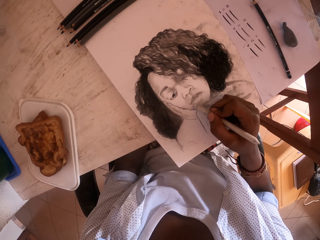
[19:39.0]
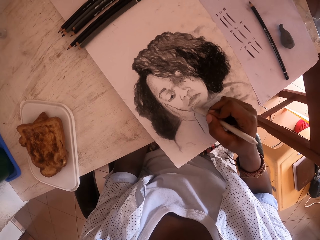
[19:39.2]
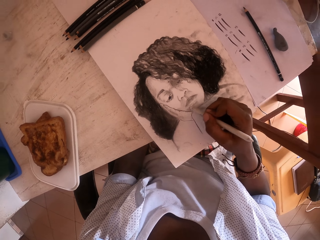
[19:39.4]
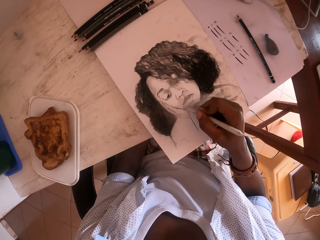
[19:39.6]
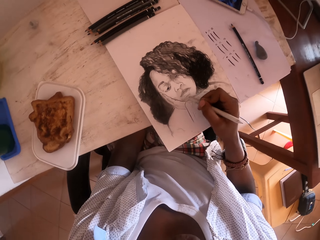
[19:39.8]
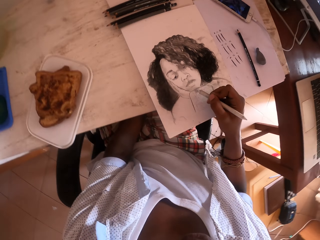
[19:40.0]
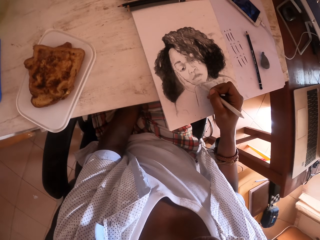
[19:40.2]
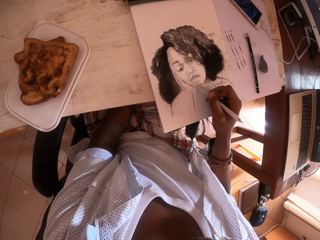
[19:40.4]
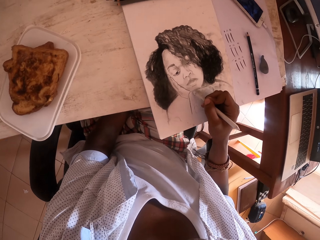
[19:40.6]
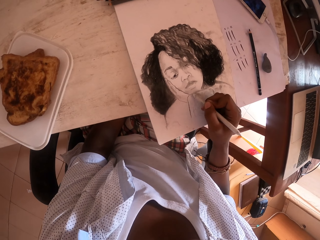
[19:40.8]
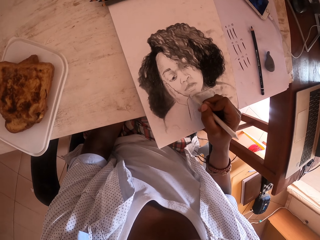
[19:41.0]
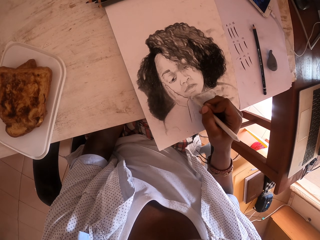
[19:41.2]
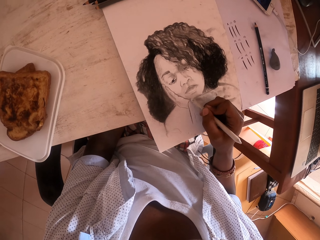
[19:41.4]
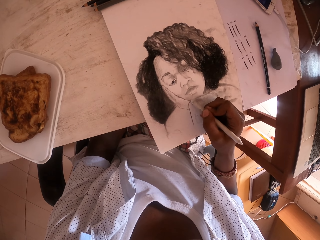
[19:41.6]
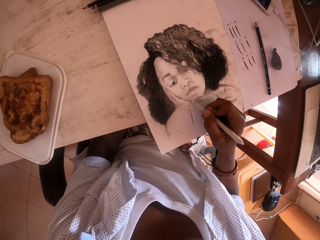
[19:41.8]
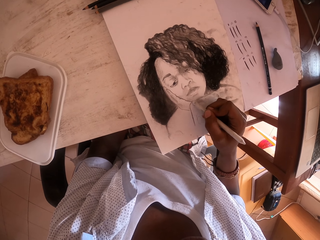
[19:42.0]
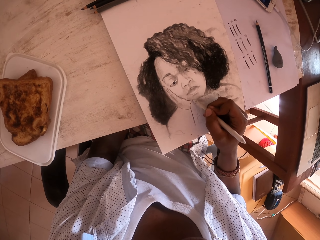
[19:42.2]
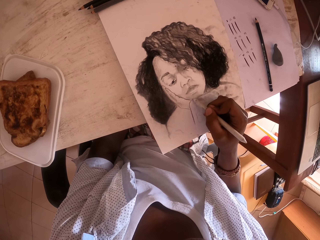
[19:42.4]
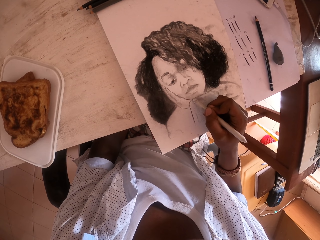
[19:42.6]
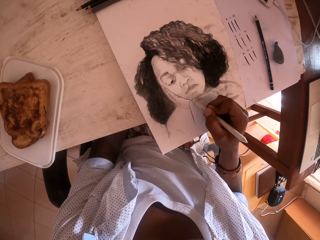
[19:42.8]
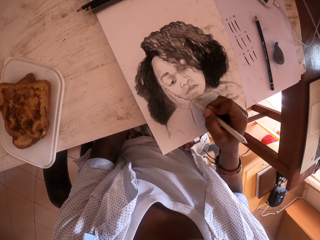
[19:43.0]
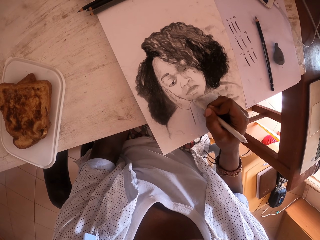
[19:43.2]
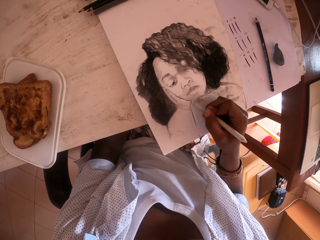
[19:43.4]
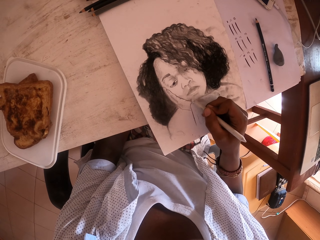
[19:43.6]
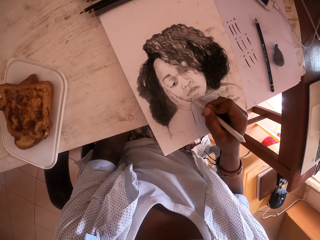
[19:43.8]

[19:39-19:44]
The camera wearer draws with a drawing pen in the right hand.

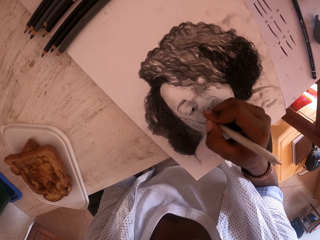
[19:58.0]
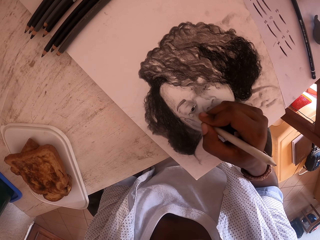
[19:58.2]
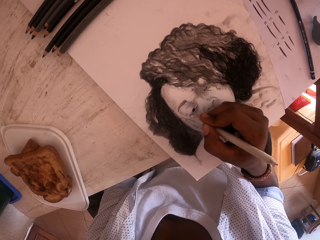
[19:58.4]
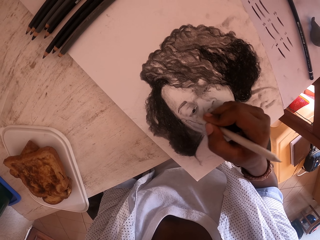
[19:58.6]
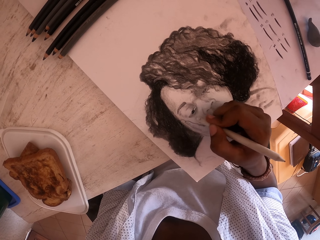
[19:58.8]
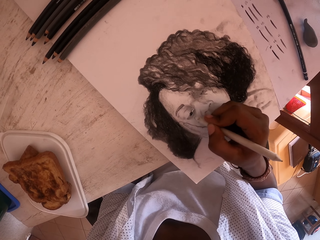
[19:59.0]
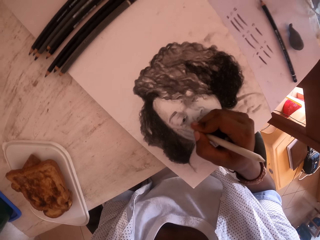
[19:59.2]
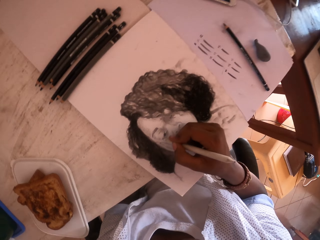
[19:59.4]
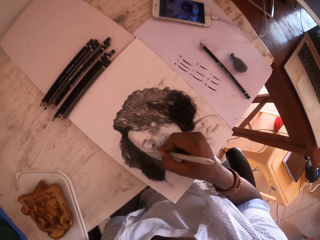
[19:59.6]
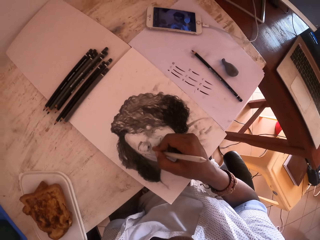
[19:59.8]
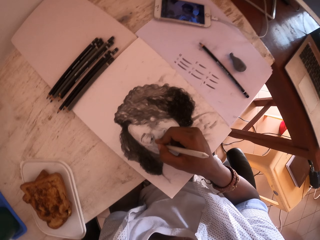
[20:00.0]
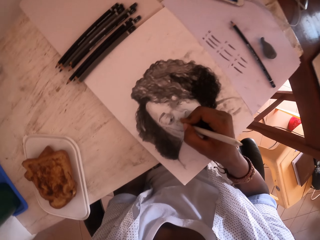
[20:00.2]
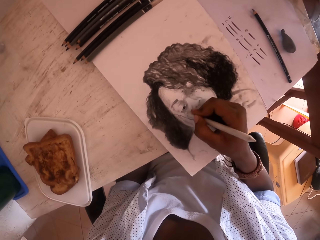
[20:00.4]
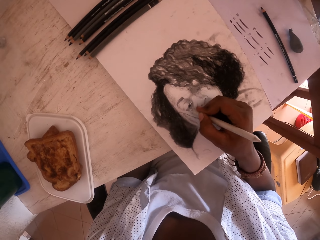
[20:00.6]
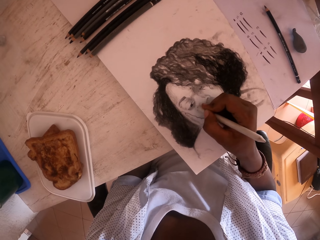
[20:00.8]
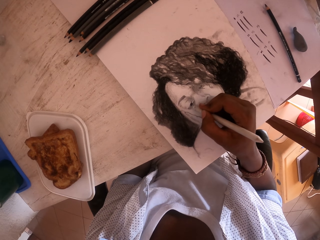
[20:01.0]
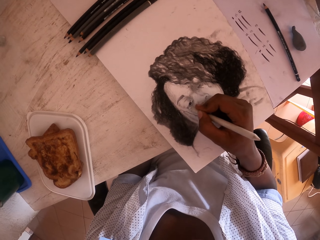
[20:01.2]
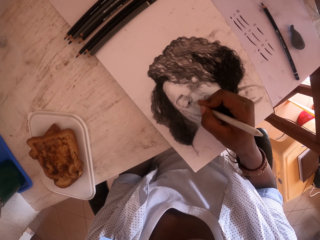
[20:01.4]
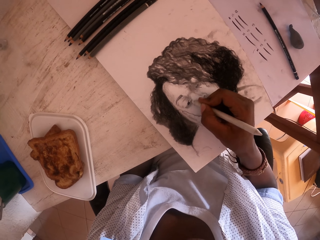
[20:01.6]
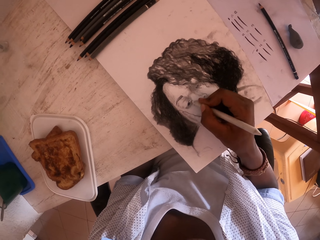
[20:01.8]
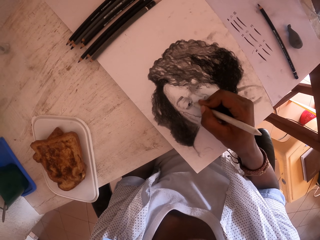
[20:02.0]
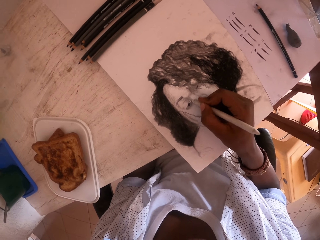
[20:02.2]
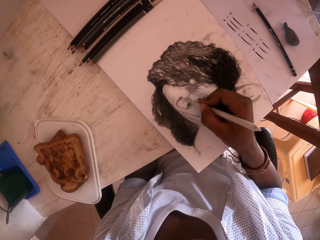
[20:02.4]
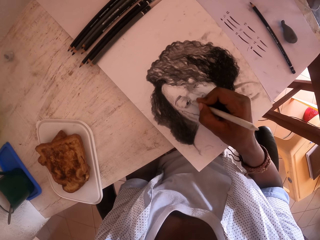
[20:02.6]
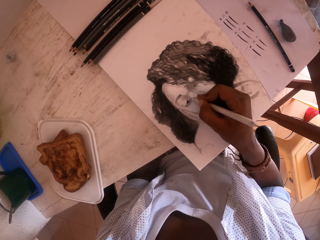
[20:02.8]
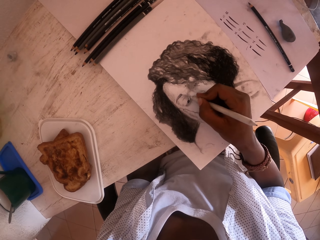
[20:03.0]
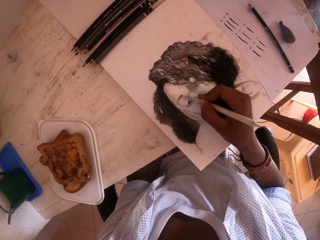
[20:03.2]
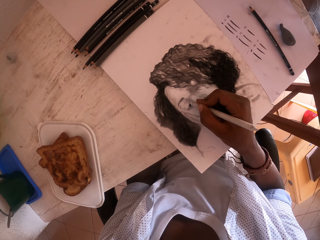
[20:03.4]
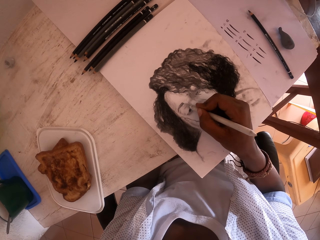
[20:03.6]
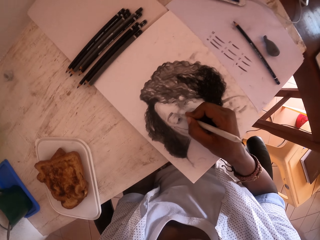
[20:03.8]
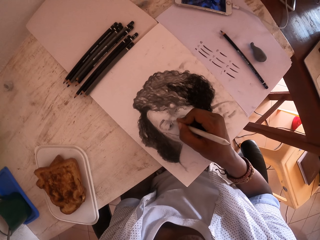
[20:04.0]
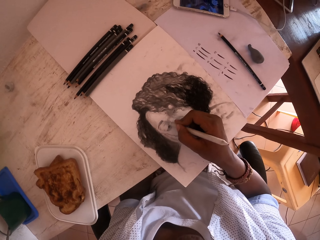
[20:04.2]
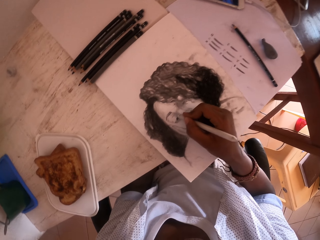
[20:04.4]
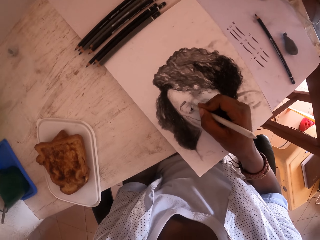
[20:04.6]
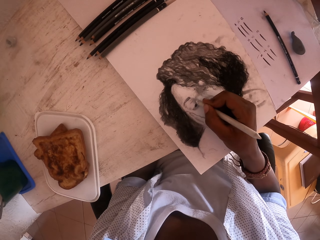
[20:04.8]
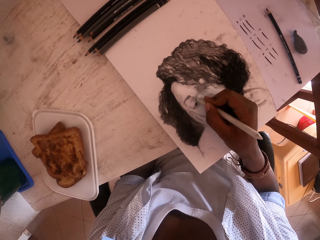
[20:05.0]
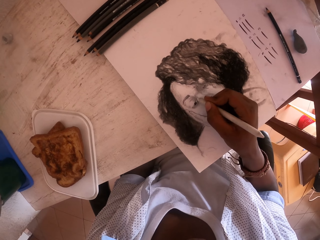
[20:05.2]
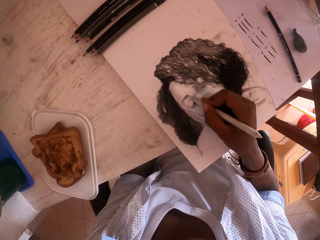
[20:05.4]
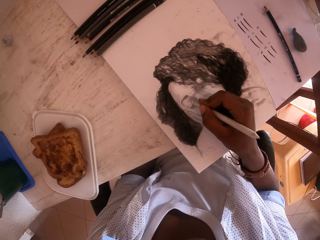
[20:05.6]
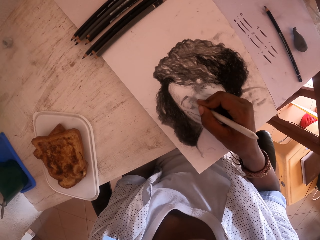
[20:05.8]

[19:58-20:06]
The camera wearer looks around. They draw with a drawing pen in the right hand.

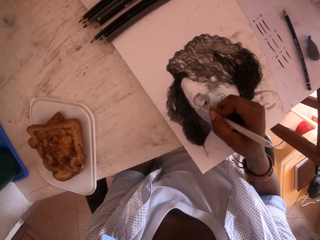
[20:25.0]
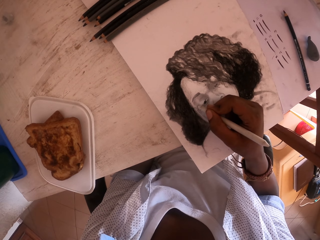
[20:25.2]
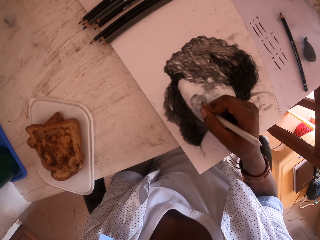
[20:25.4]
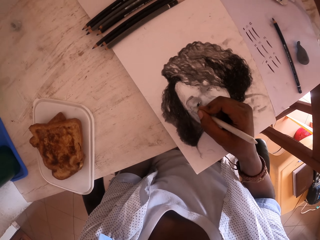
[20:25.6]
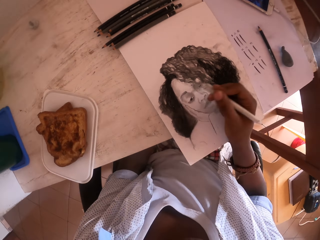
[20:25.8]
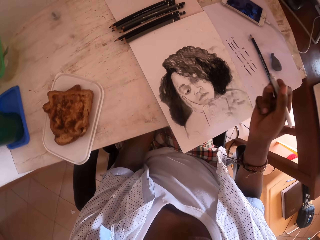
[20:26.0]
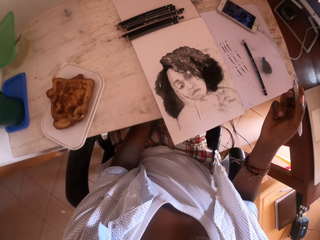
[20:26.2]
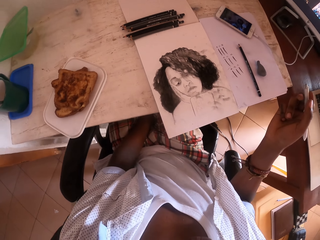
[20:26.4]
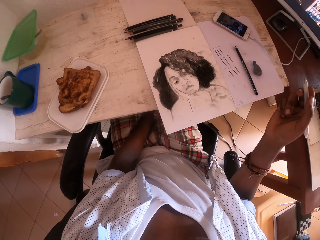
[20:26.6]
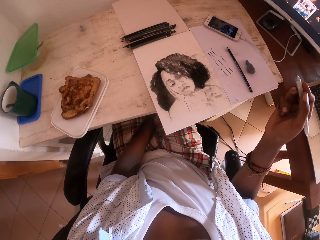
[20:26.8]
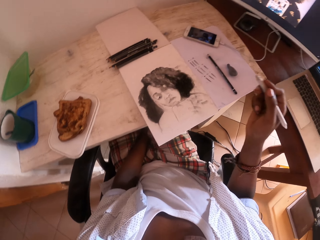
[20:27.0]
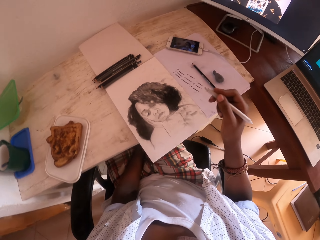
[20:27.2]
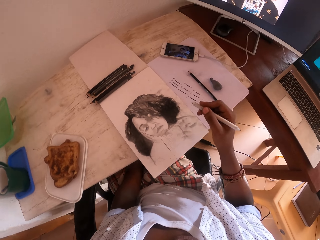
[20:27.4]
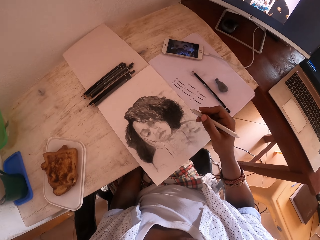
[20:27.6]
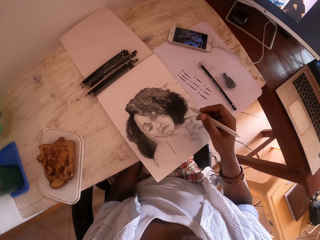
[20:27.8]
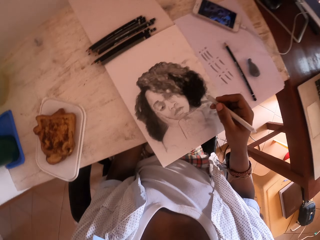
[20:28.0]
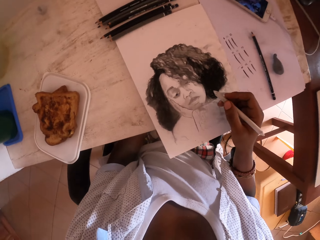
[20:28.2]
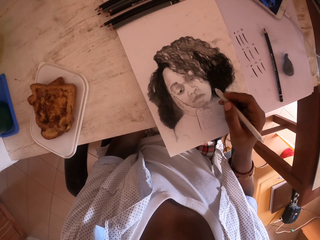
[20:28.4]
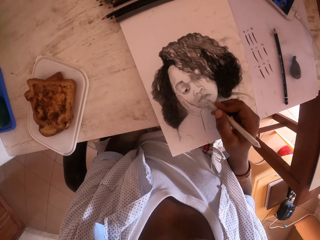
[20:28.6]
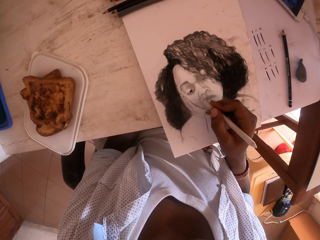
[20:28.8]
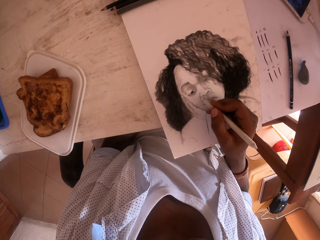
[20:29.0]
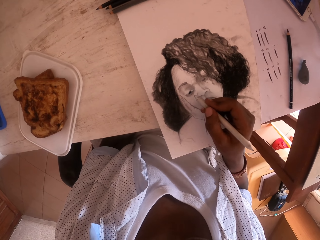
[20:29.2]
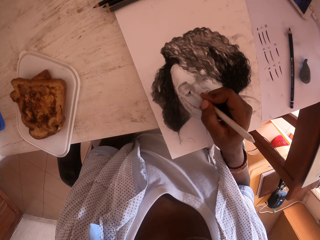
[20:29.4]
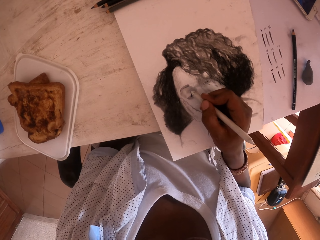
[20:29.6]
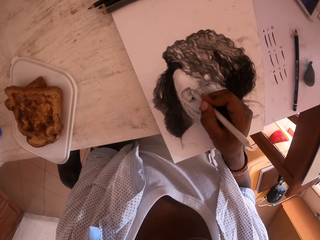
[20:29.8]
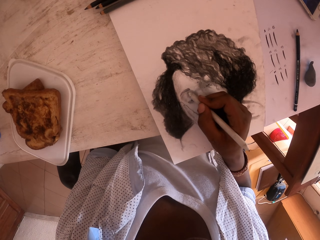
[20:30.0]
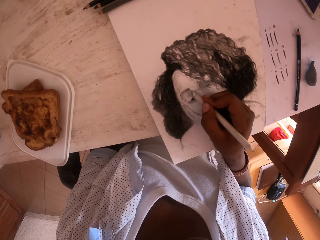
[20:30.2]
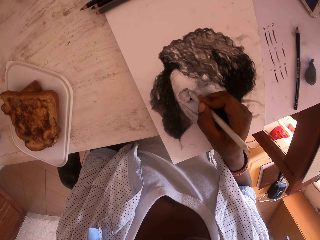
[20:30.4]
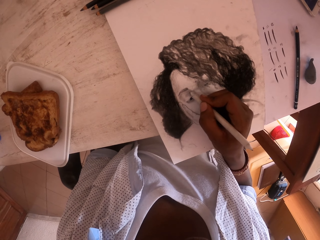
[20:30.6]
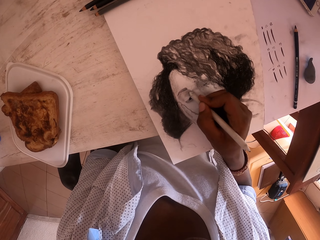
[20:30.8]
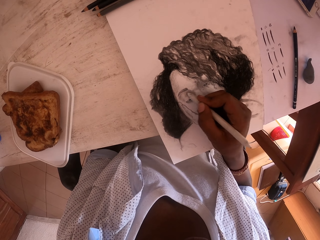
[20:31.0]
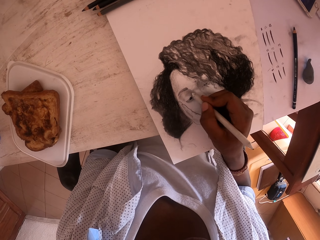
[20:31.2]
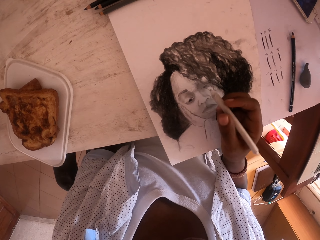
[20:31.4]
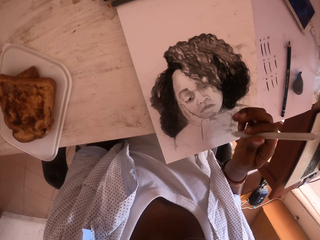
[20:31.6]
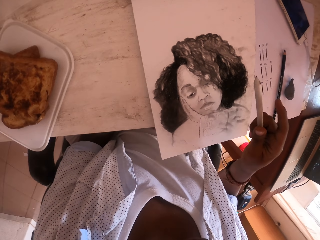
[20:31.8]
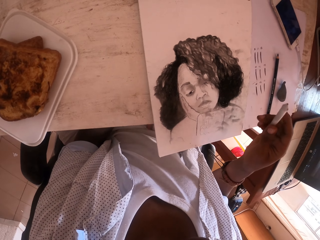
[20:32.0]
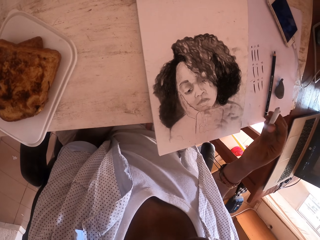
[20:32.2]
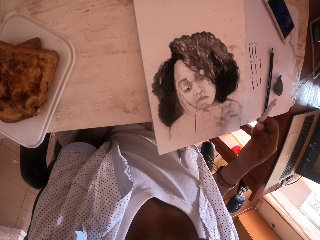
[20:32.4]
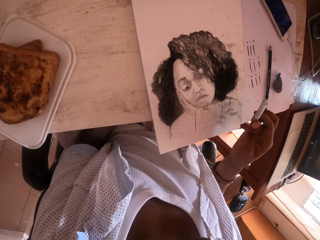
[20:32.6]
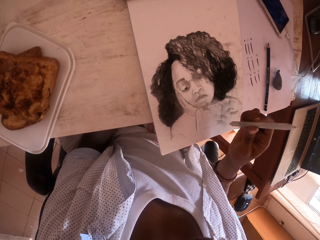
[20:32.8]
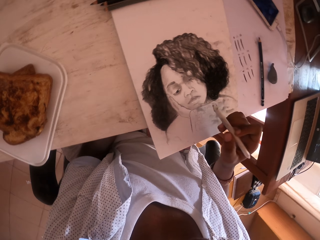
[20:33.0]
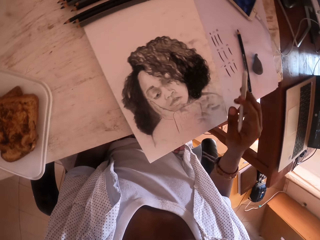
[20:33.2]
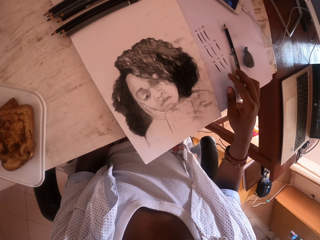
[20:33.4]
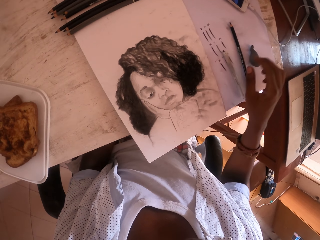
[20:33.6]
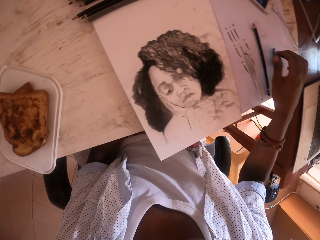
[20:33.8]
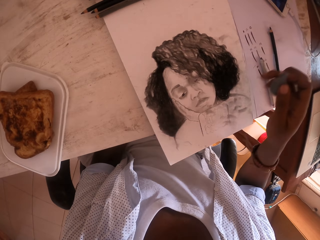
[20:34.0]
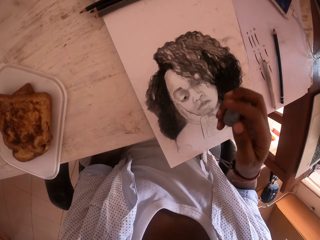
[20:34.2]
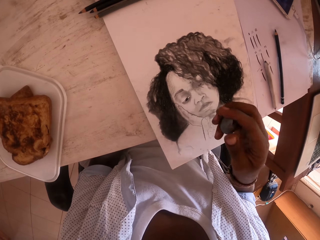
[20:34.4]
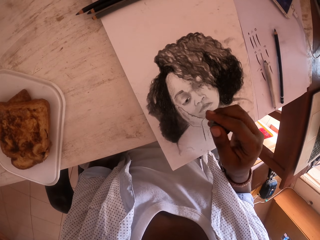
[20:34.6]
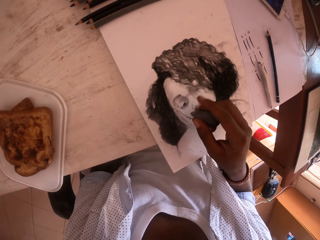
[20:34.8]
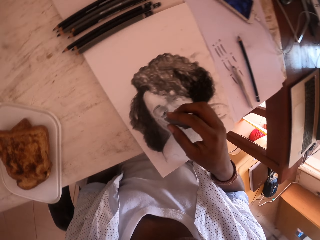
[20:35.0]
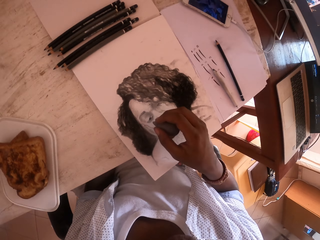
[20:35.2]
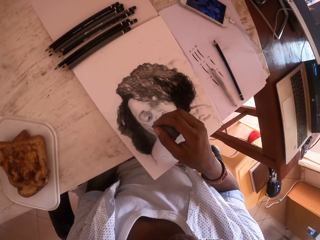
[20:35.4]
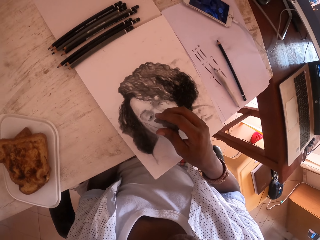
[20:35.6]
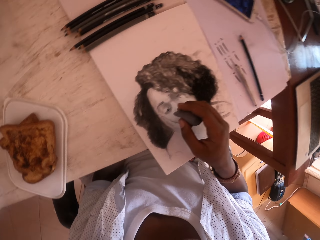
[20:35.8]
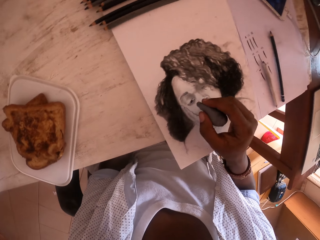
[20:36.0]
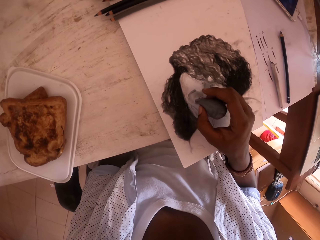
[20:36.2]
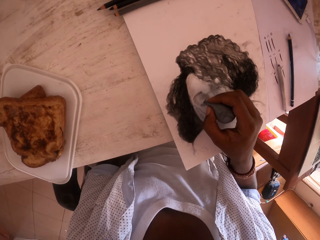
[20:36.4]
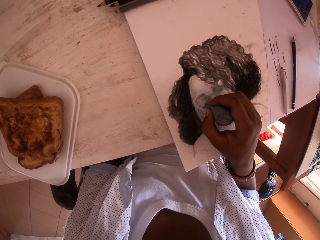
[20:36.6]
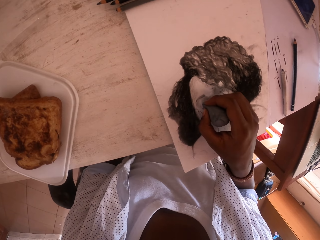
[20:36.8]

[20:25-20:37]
The camera wearer moves the hand. They lift a drawing pen in the right hand. They draw with the drawing pen in the right hand. They lift the drawing pen in the right hand. They flip the drawing pen in the right hand. They drop the drawing pen on the table. They pick up a piece of cloth or eraser with the right hand. They erase with the eraser.
